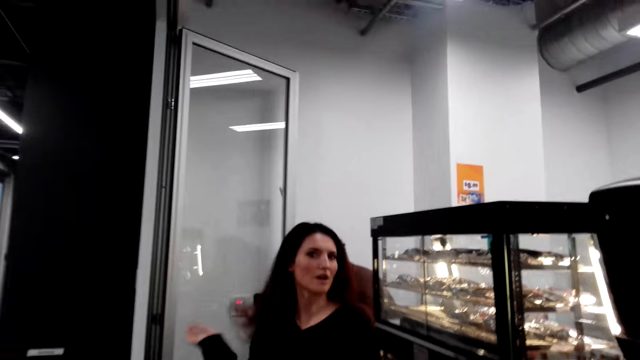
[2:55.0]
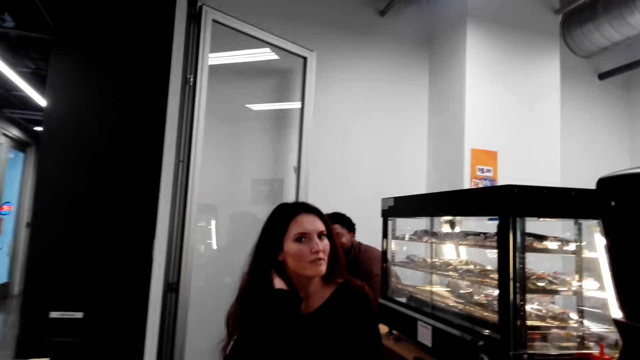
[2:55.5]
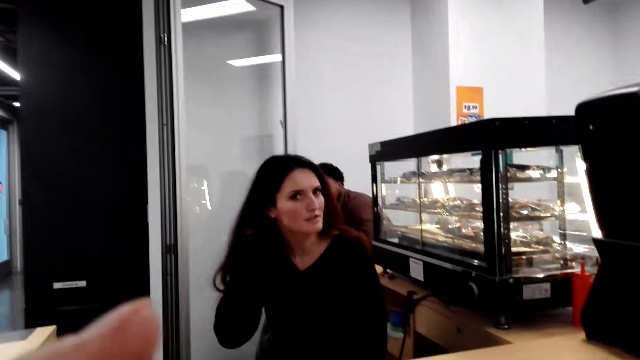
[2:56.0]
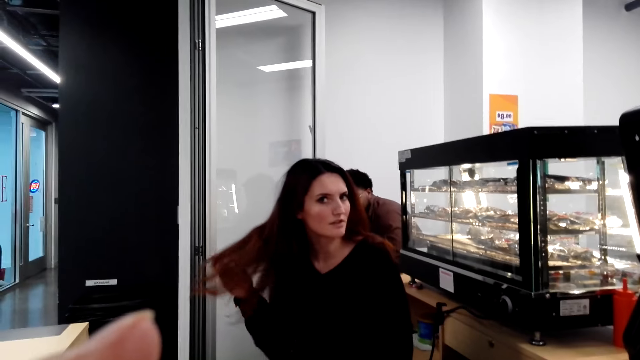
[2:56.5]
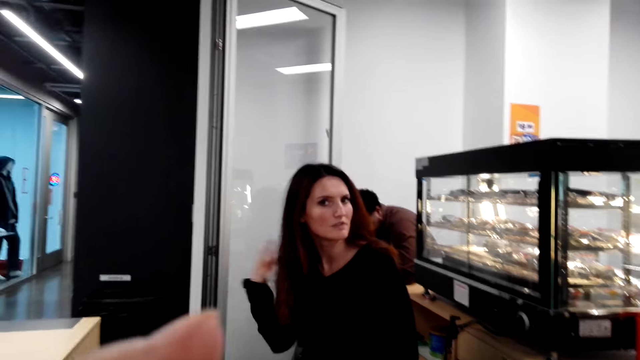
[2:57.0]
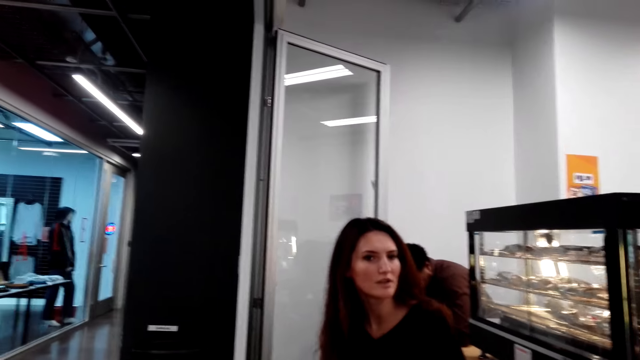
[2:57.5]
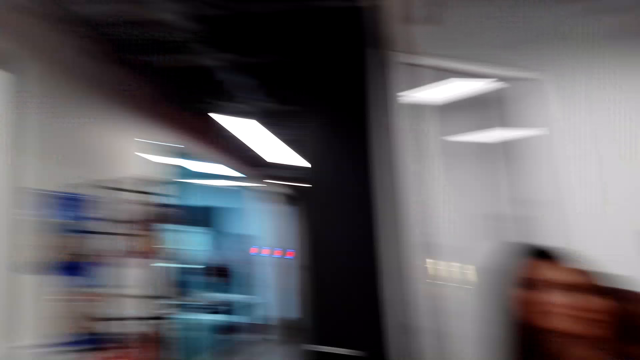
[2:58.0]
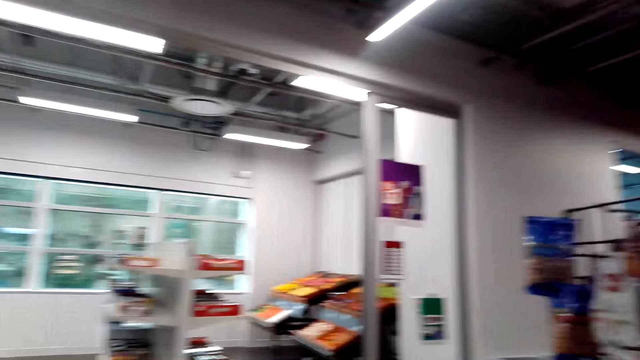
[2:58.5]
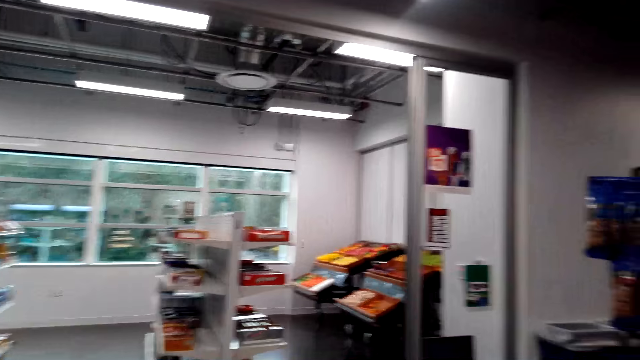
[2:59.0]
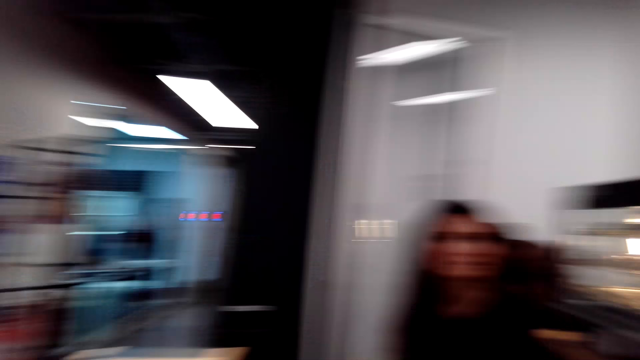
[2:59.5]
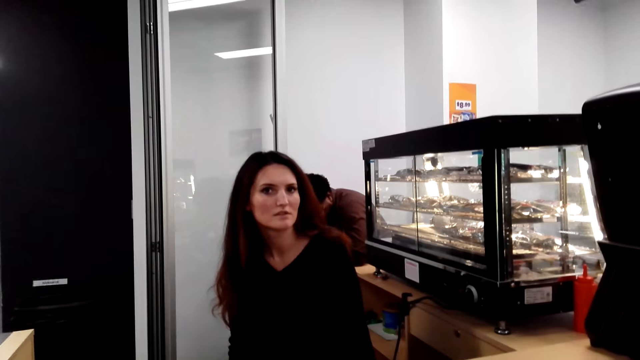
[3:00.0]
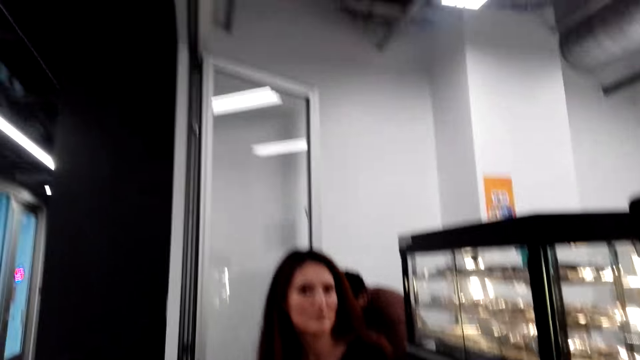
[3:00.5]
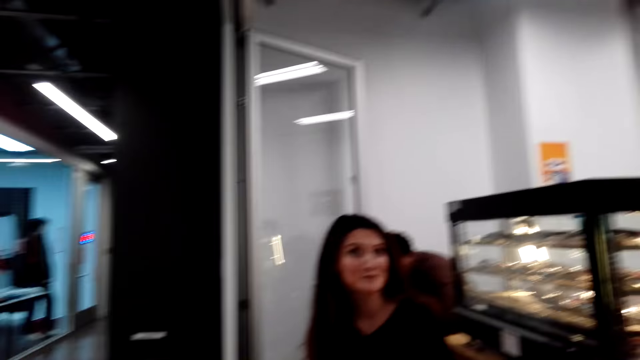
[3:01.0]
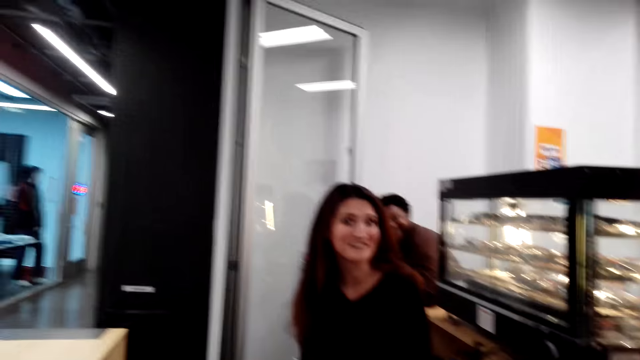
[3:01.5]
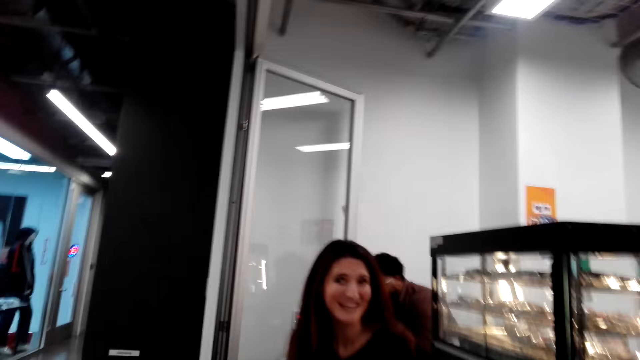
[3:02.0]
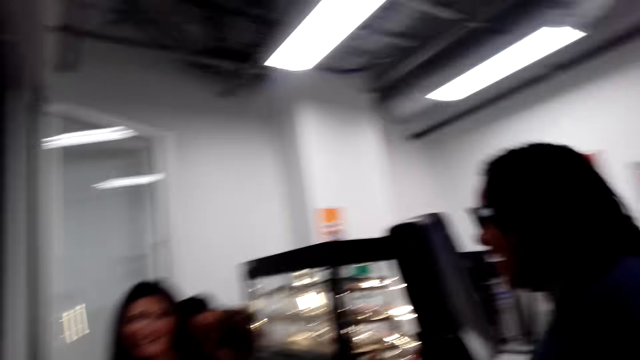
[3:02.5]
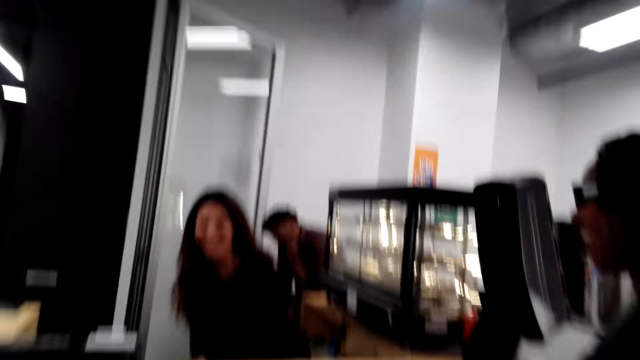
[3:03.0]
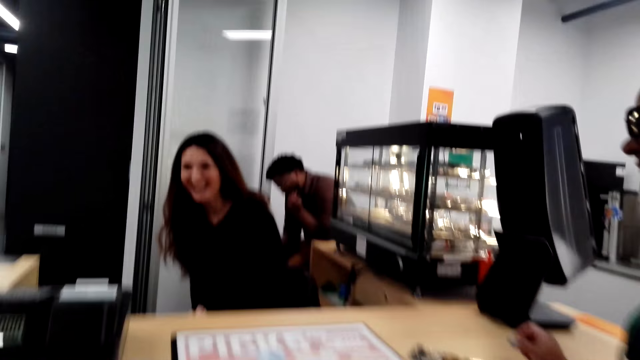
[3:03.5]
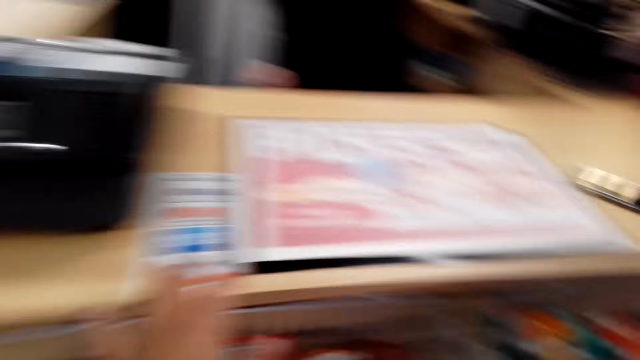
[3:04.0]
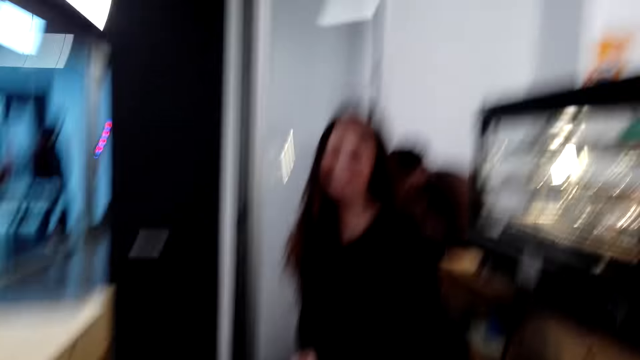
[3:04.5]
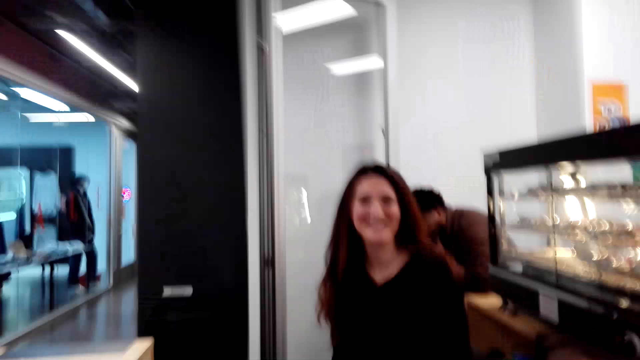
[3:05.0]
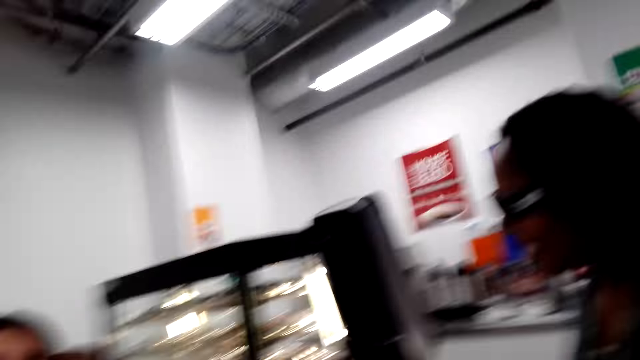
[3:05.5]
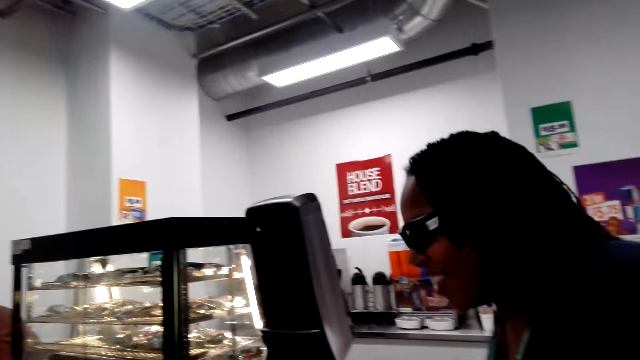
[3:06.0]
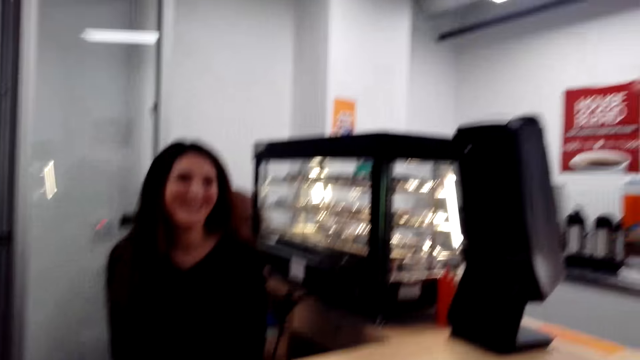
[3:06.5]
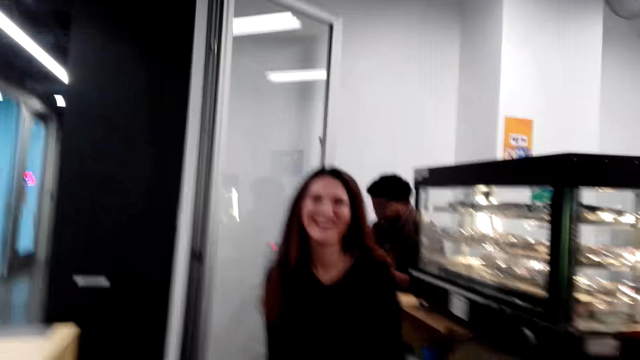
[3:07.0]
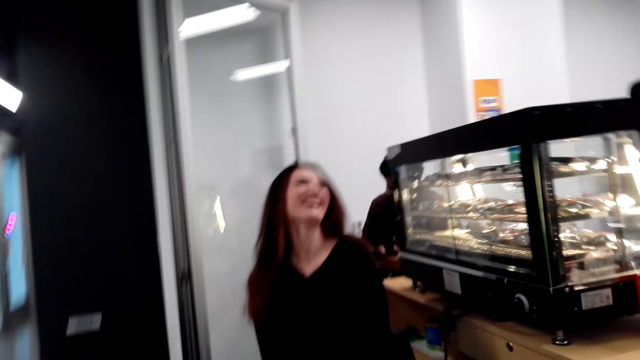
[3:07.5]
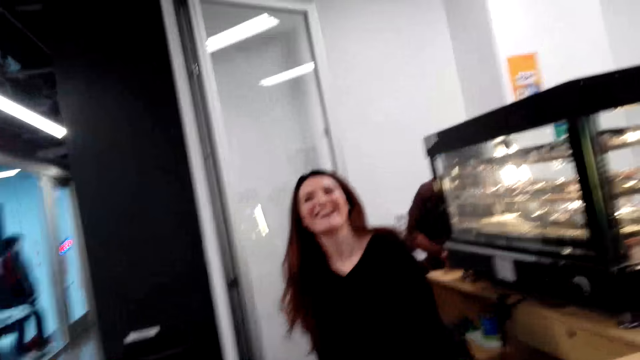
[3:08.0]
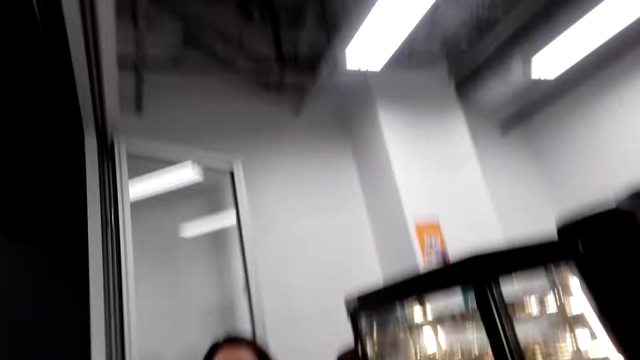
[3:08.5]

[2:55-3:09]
A cashier woman speaks to the camera wearer. The camera wearer looks around the supermarket. They talk to the cashier woman. The cashier woman speaks to the camera wearer. The camera wearer laughs. Another woman laughs. The cashier woman laughs.

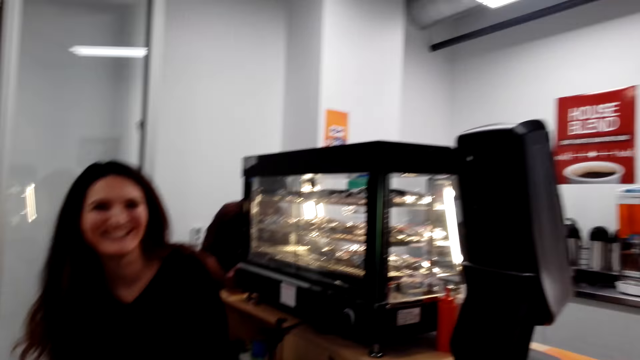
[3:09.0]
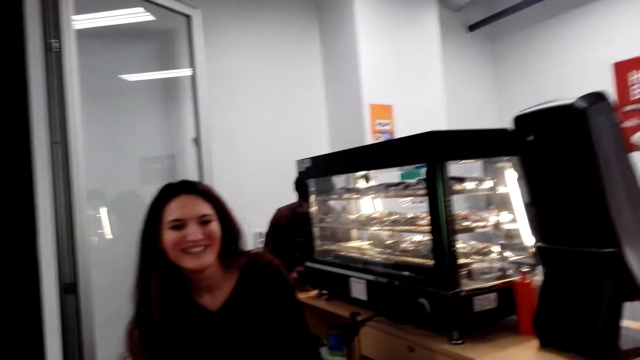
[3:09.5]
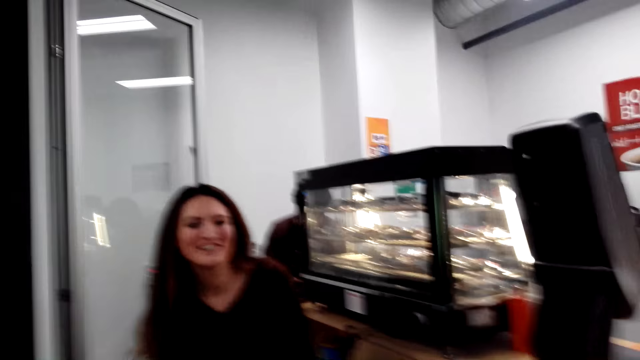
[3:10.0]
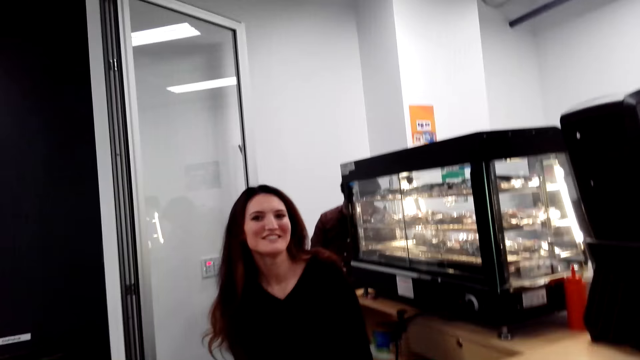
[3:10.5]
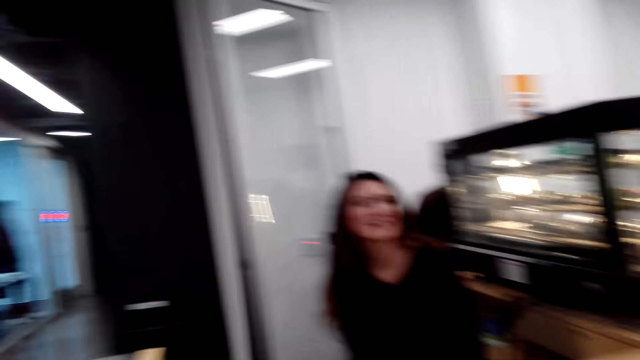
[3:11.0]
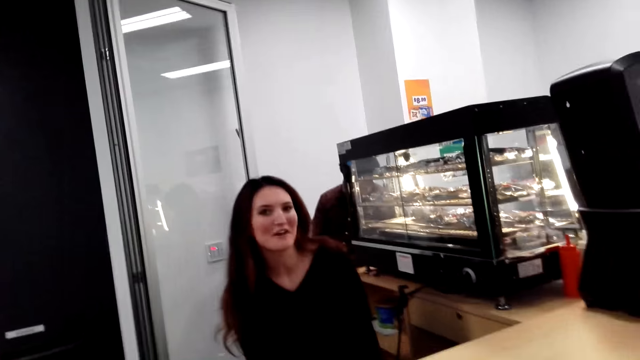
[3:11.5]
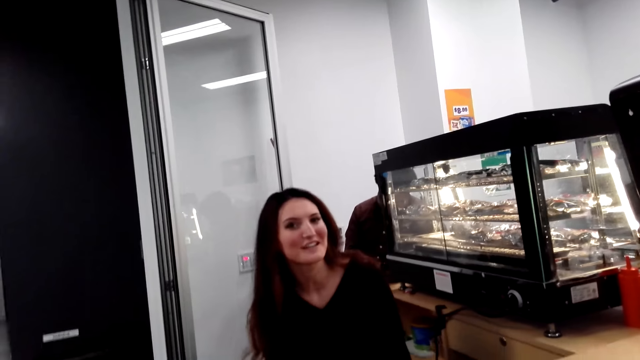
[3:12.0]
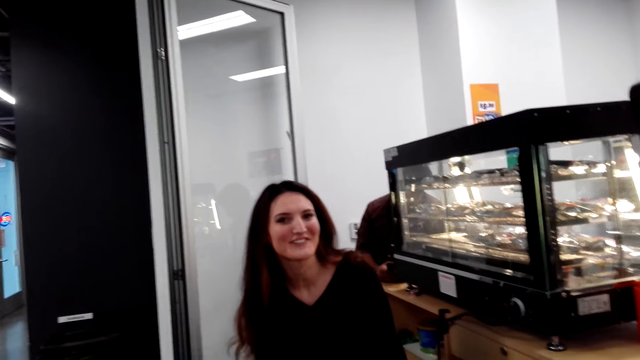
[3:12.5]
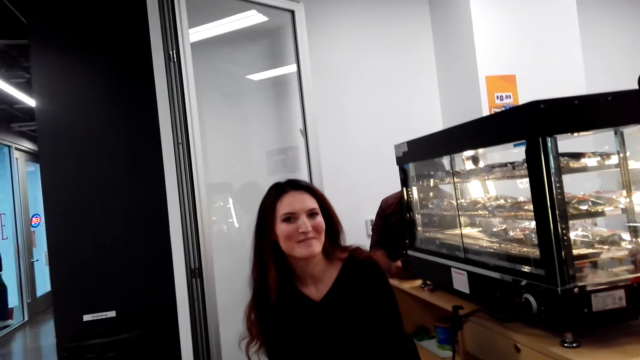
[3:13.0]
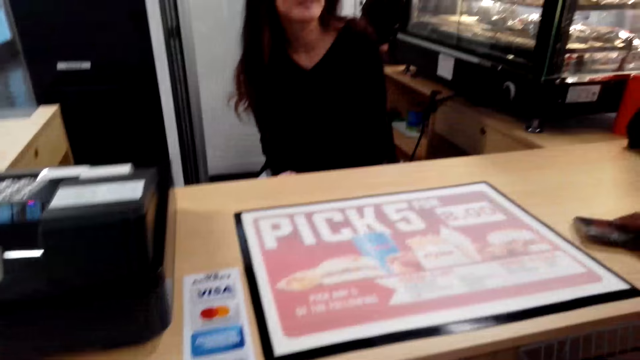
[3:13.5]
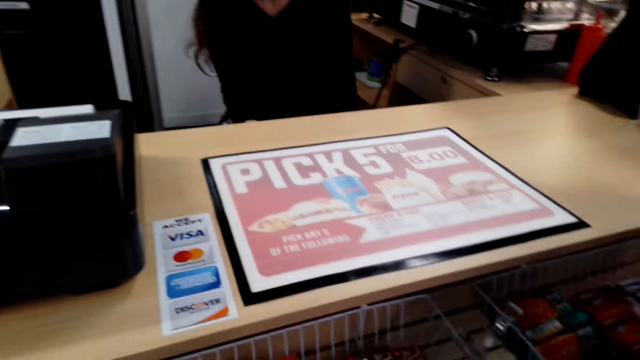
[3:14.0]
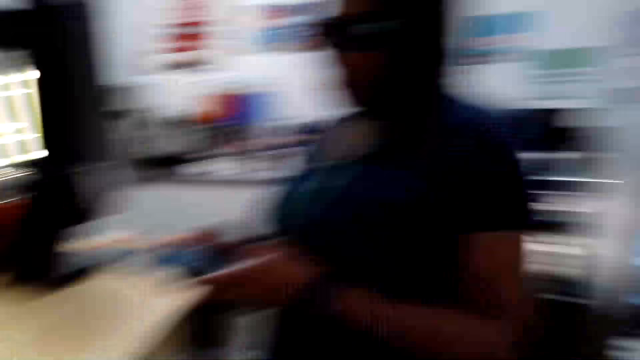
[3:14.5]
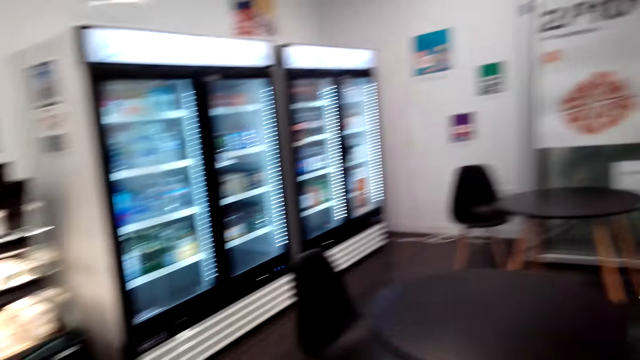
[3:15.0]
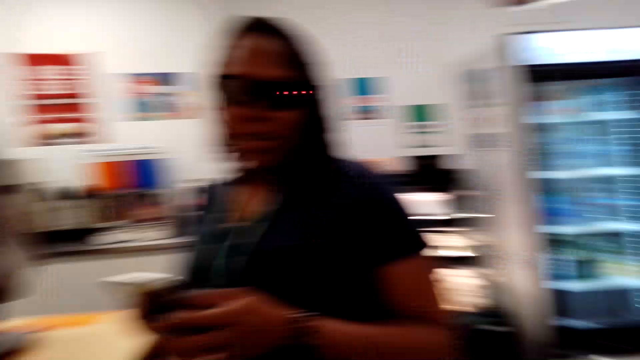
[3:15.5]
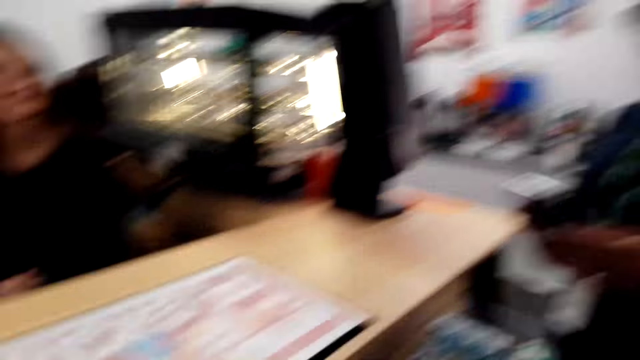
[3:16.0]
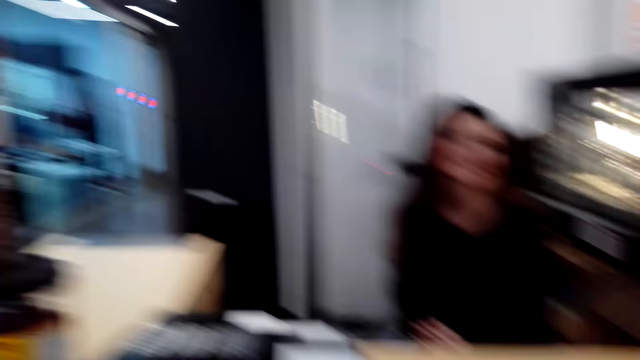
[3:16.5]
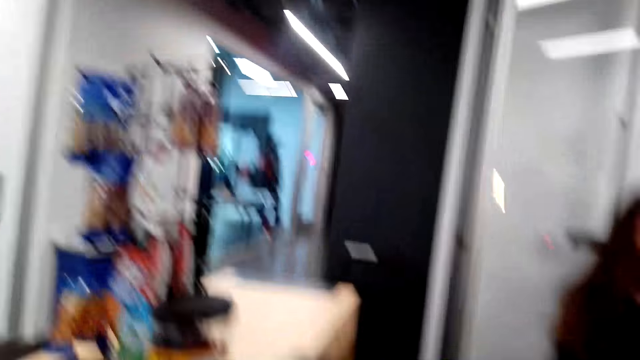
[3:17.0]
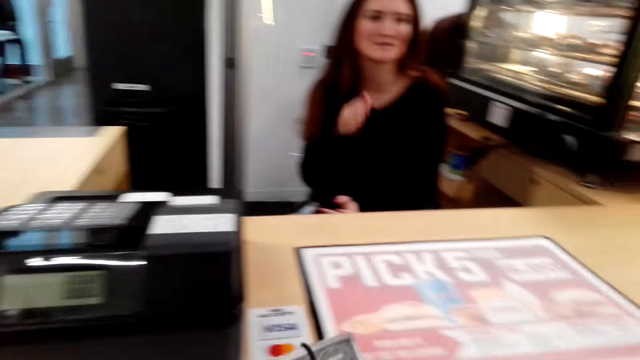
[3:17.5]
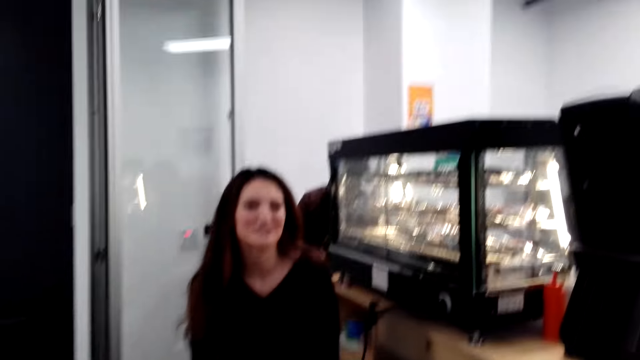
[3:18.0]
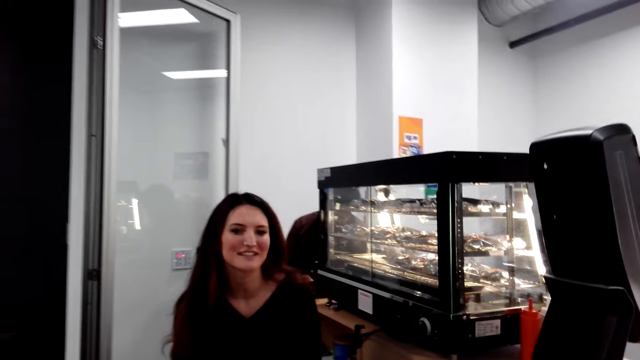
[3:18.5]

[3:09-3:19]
The camera wearer speaks to a cashier woman. The cashier woman speaks to the camera wearer. The camera wearer laughs. The cashier woman laughs. Another woman laughs and takes her phone on the counter. The camera wearer looks around the supermarket. They speak to the cashier woman.
